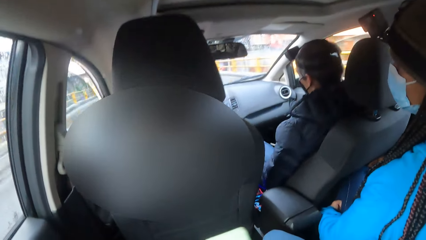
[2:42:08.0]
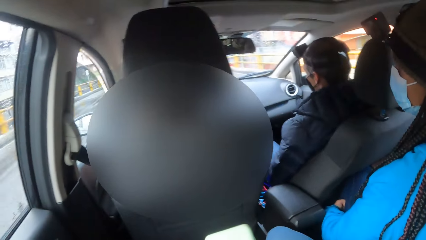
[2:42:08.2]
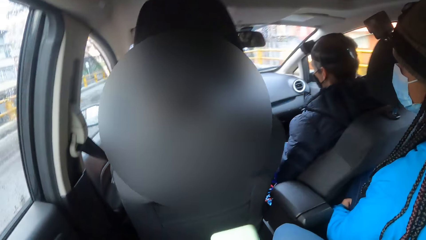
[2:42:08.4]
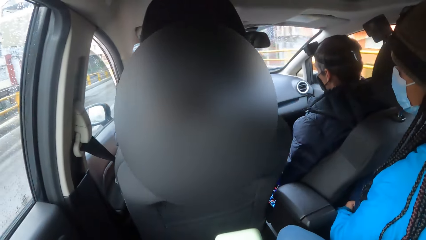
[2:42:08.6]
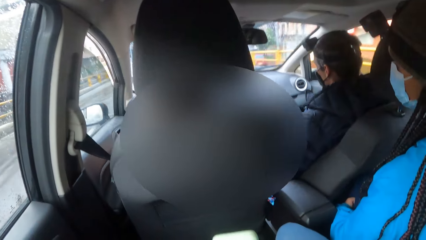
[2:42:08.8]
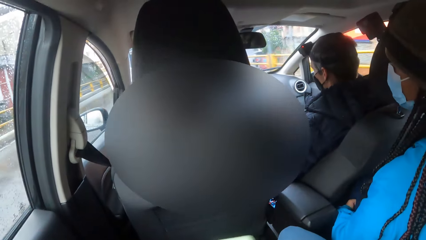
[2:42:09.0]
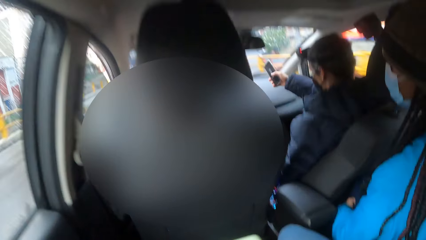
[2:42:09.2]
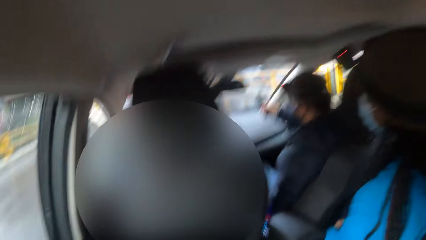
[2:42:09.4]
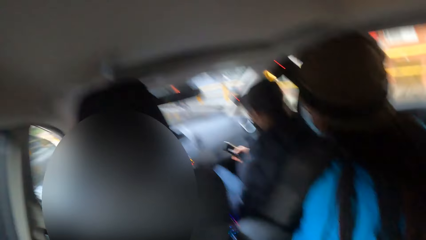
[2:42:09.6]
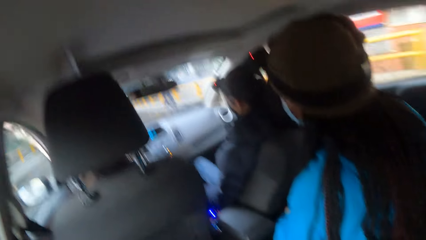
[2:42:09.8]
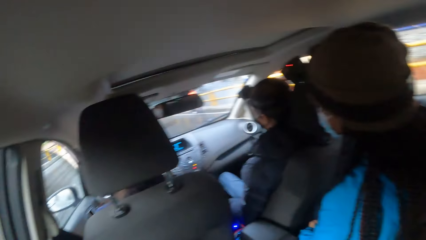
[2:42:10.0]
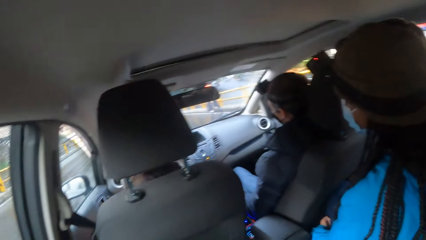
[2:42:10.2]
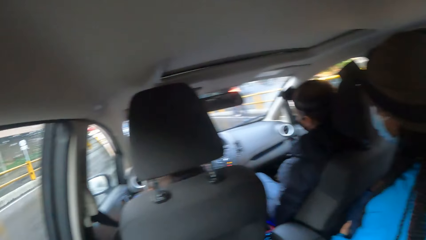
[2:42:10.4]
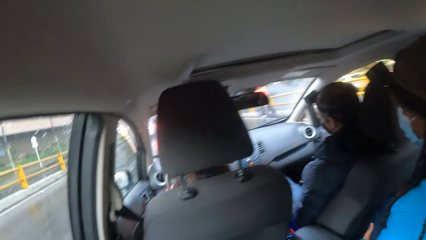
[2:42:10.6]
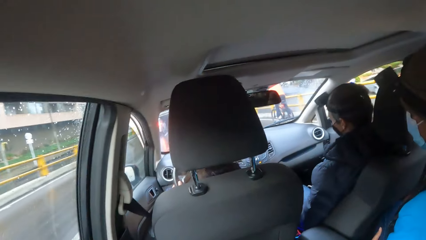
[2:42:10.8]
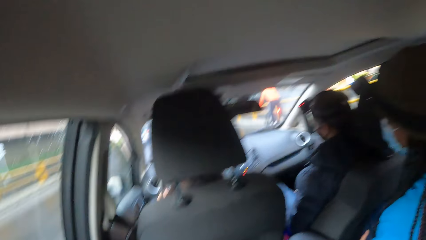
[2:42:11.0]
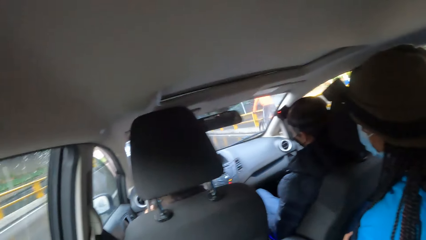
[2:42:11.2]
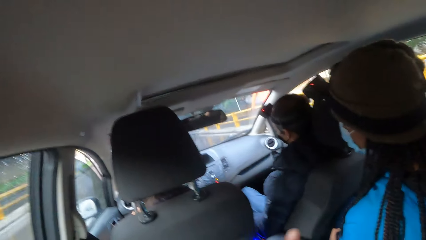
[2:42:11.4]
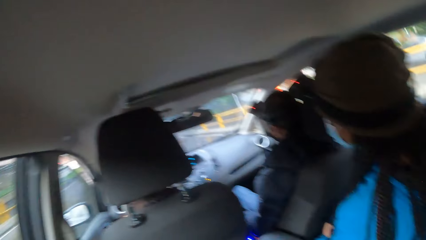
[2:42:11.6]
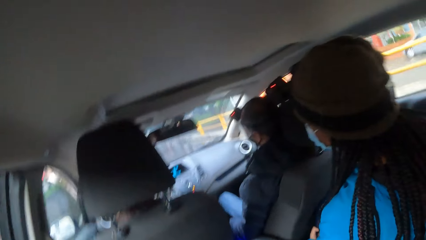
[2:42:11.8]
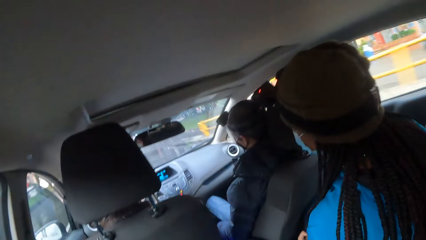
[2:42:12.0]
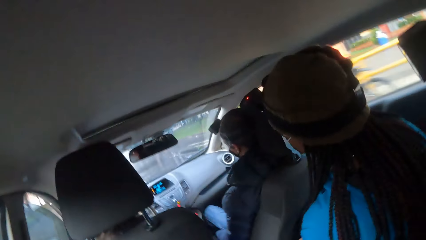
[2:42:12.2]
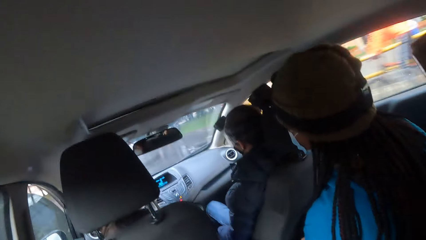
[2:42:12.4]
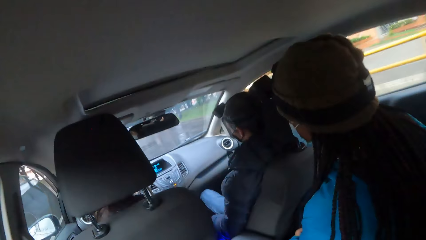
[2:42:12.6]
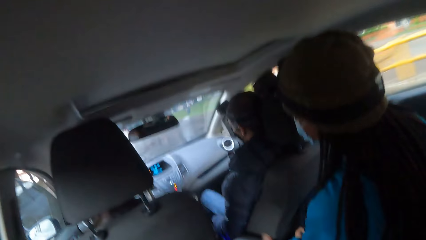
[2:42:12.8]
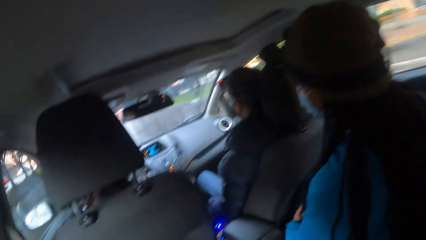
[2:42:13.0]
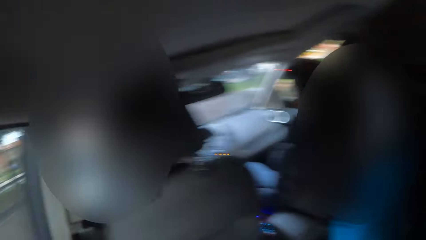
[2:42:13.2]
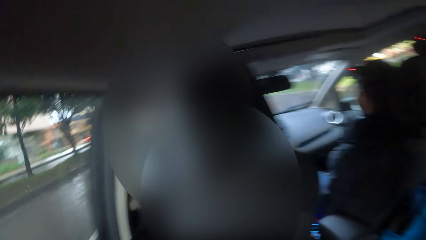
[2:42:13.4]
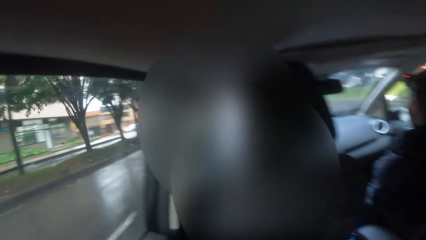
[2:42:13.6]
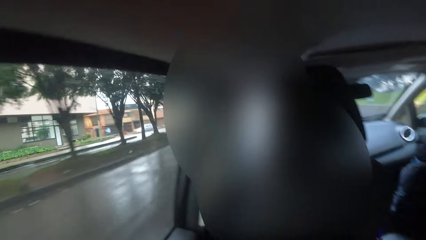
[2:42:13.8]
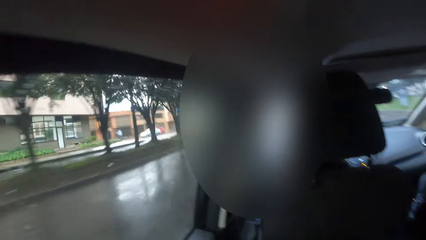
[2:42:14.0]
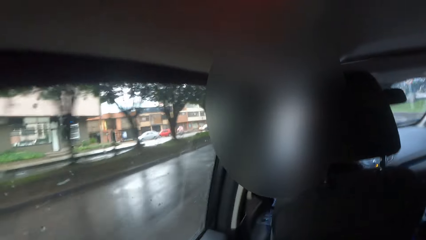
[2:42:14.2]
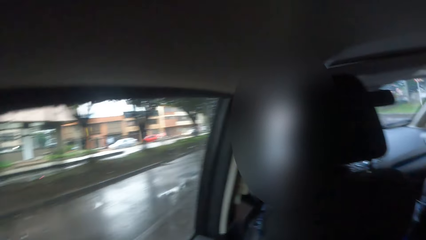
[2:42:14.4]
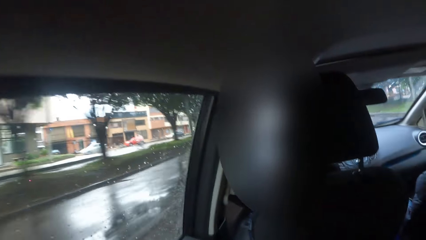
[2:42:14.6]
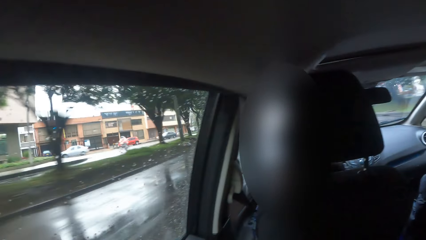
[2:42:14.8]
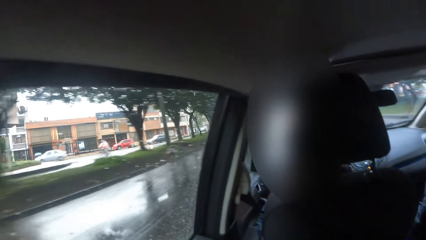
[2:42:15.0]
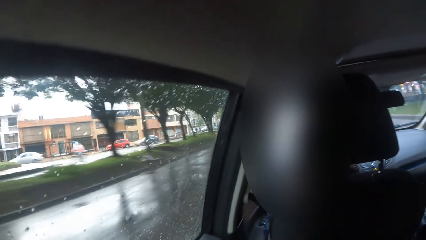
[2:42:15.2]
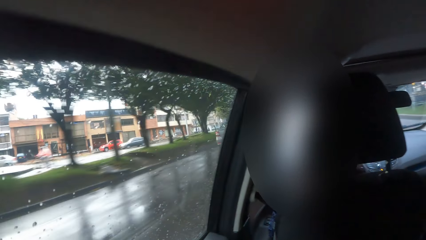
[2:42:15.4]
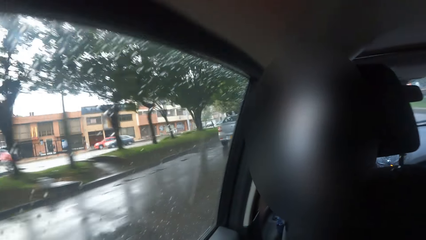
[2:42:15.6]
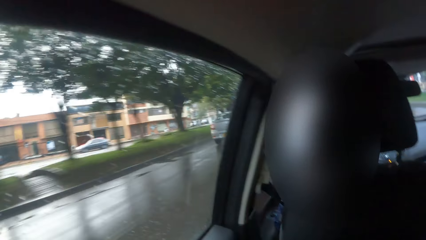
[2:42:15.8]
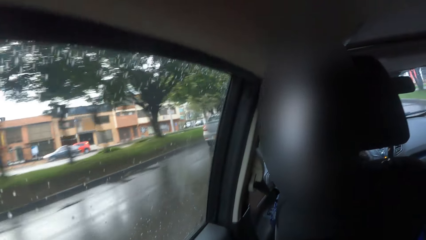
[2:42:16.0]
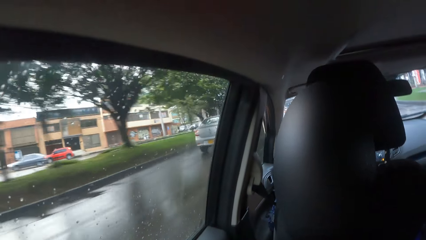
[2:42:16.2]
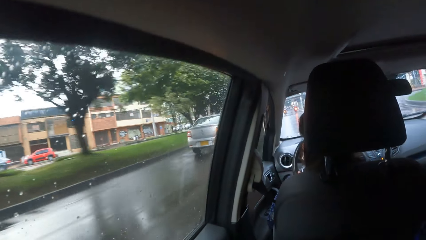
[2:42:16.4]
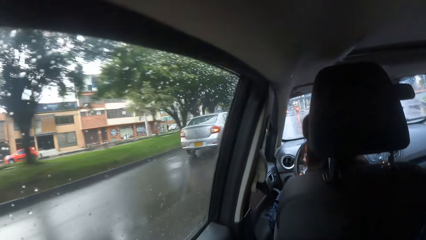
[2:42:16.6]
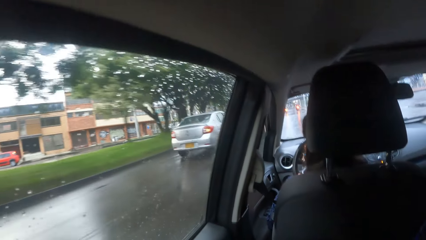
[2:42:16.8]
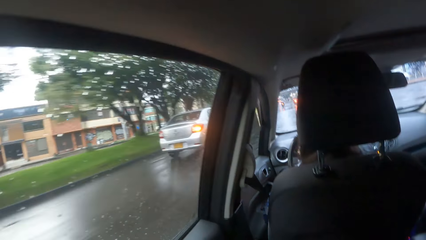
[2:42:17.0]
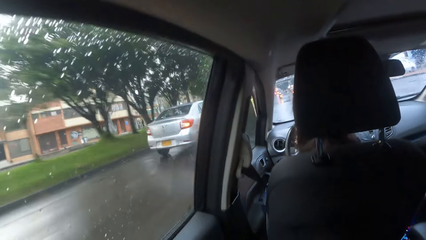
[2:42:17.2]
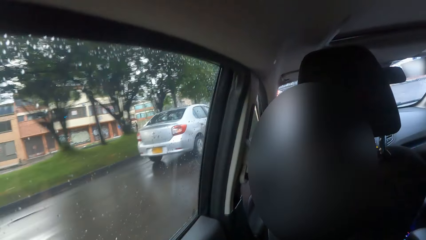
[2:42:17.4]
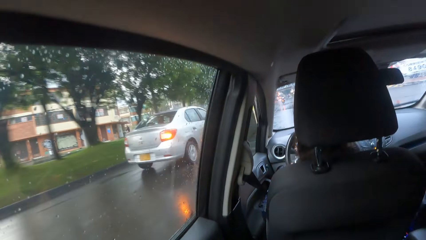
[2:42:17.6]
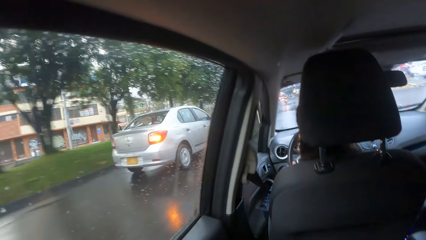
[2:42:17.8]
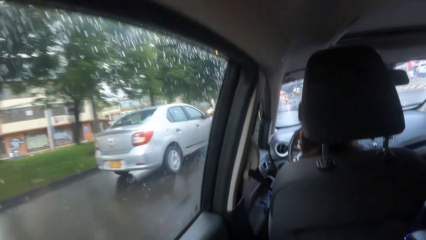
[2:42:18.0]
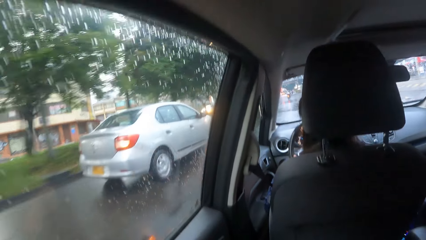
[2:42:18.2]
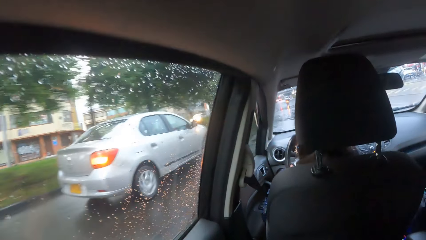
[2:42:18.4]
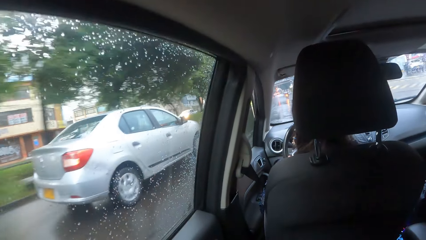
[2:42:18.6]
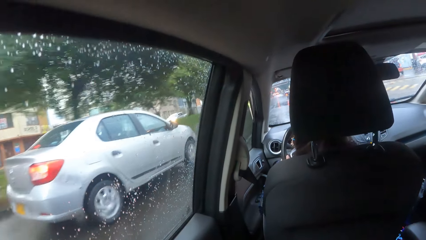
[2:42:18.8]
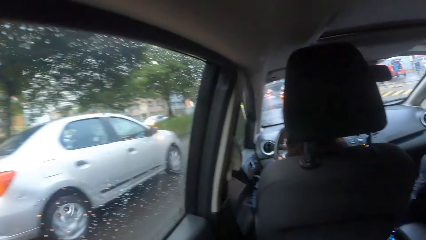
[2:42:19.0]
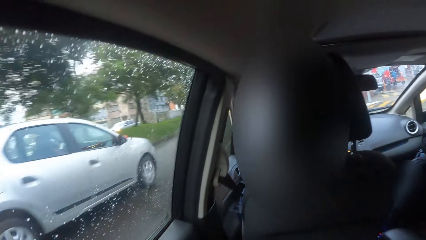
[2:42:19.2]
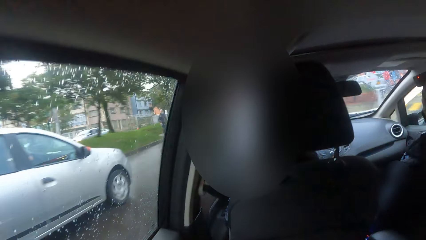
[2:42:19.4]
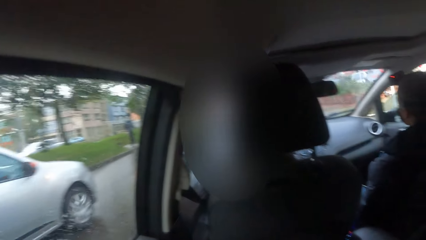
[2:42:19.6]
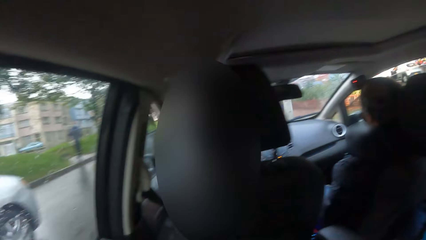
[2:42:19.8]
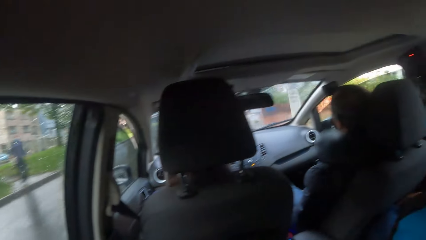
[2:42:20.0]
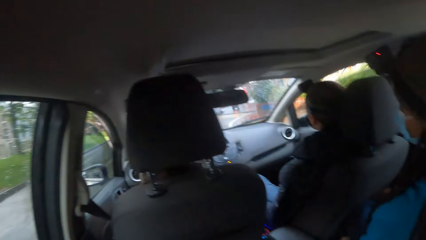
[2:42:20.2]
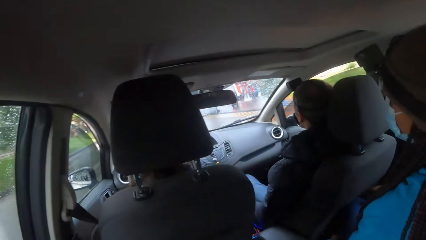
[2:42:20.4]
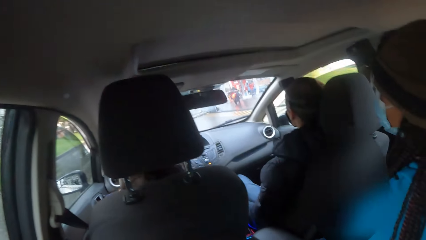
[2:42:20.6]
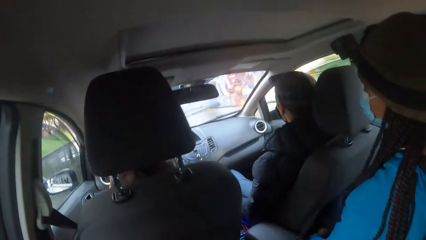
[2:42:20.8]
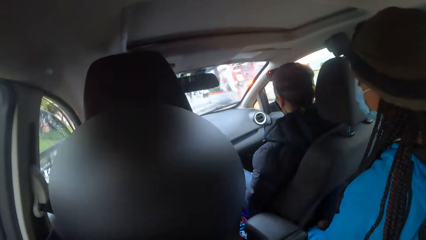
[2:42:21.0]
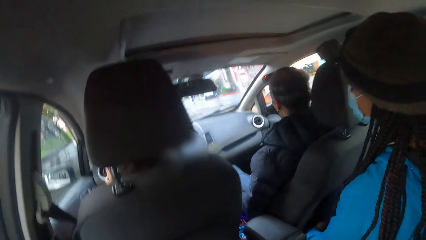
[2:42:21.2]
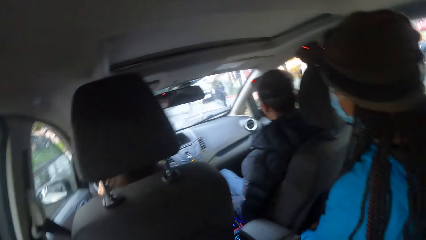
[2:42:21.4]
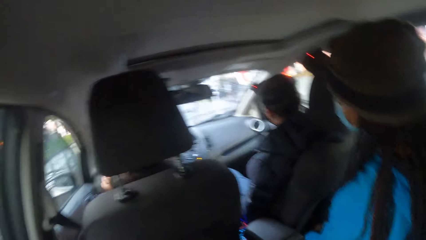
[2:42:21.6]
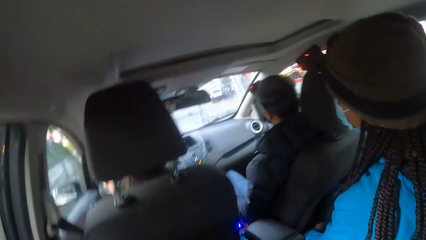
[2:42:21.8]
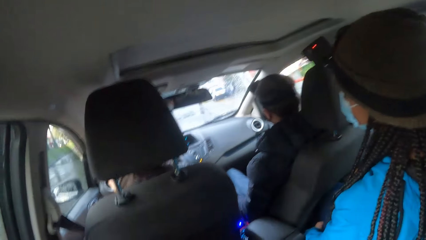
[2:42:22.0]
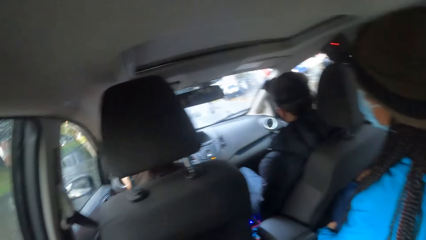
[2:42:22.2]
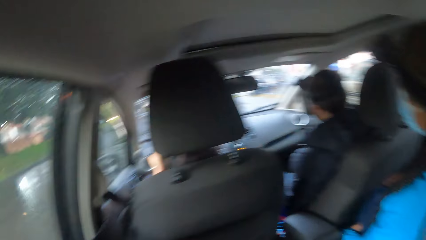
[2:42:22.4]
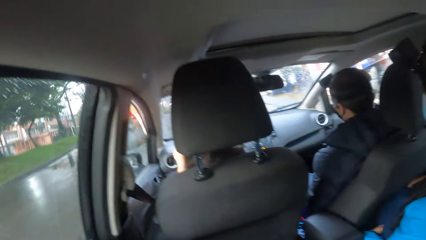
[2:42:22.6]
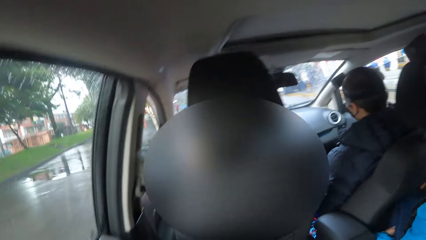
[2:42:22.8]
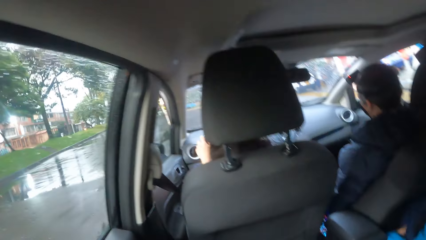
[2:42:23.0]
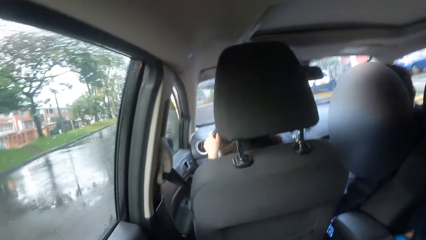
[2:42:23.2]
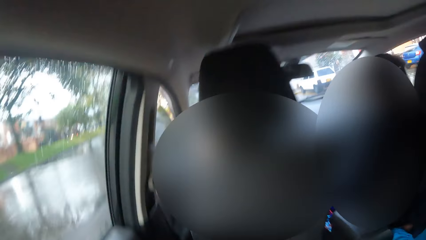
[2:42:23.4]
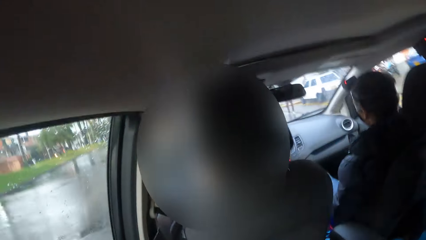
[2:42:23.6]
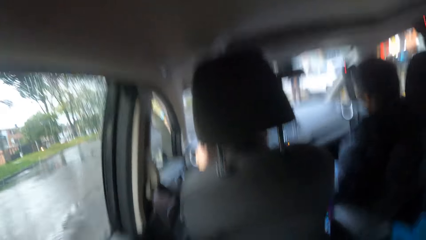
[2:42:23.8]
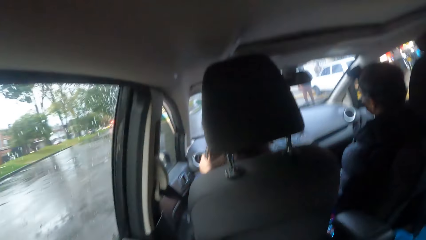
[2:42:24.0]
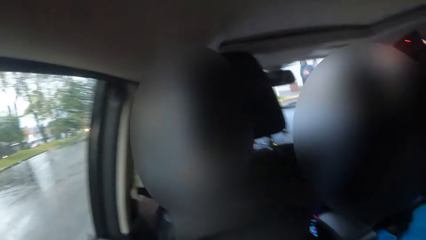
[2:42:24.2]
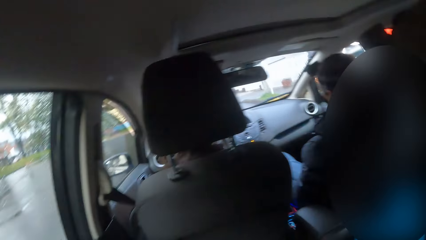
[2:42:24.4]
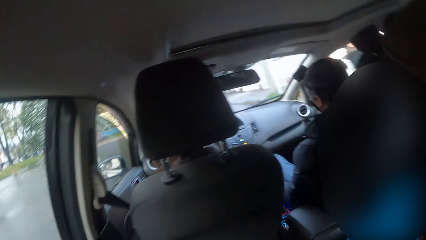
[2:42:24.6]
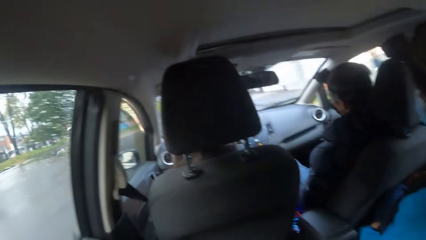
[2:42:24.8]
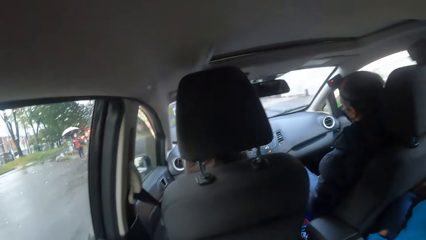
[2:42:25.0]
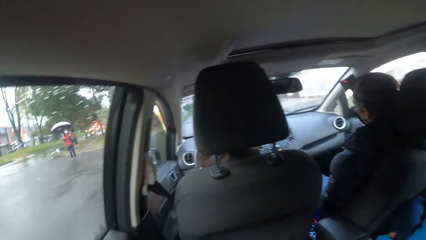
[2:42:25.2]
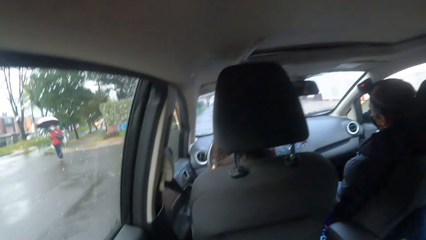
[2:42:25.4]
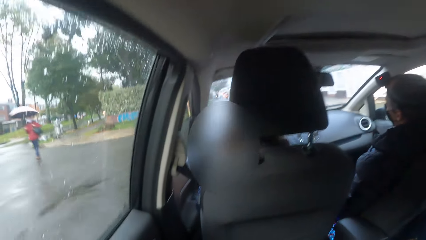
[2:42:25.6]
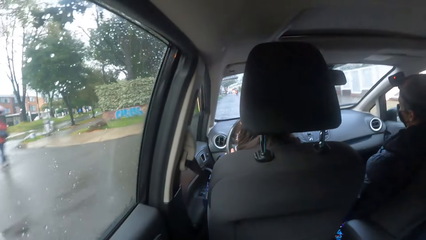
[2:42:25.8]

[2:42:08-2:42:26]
The camera wearer looks around.
